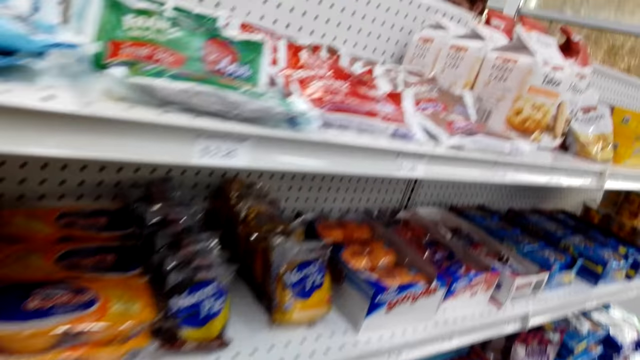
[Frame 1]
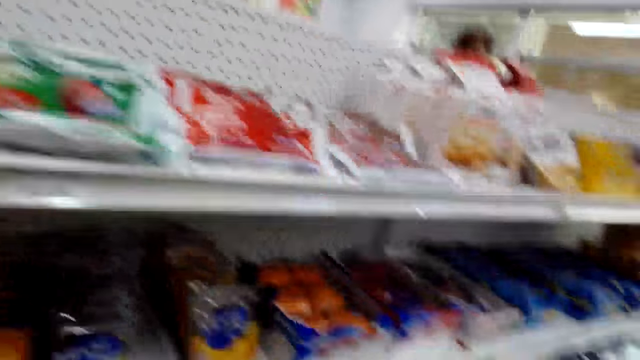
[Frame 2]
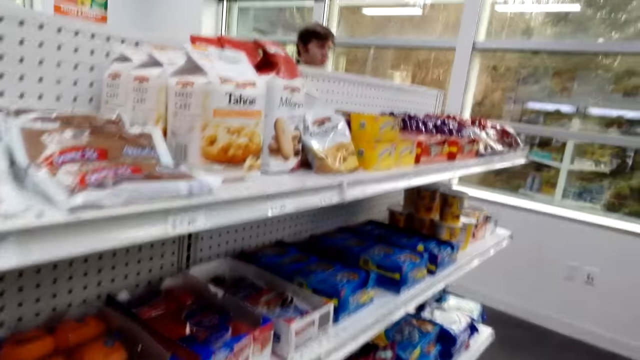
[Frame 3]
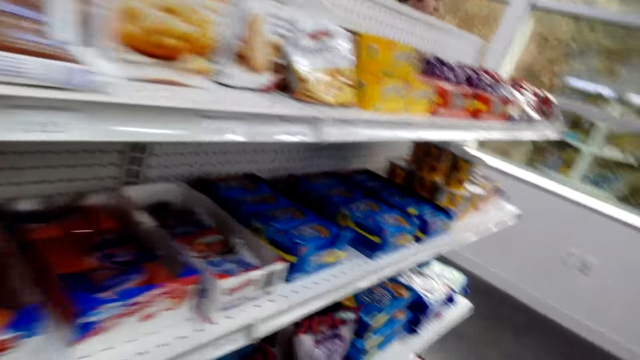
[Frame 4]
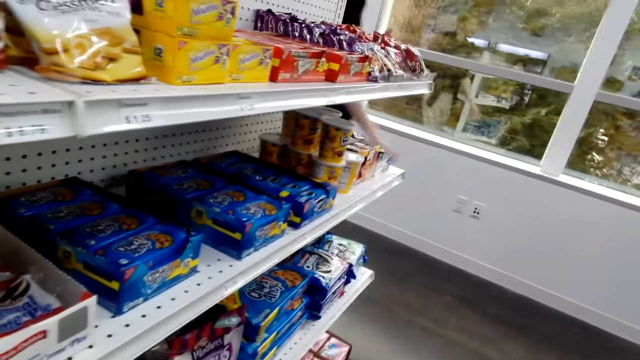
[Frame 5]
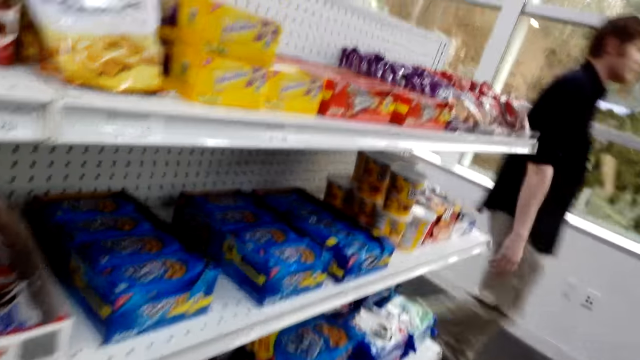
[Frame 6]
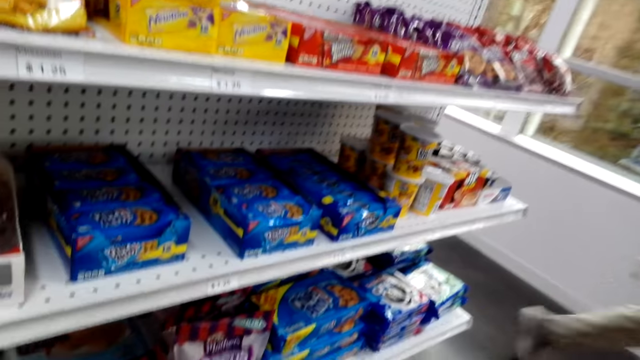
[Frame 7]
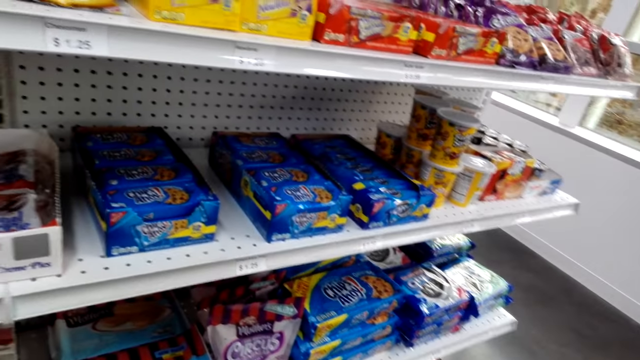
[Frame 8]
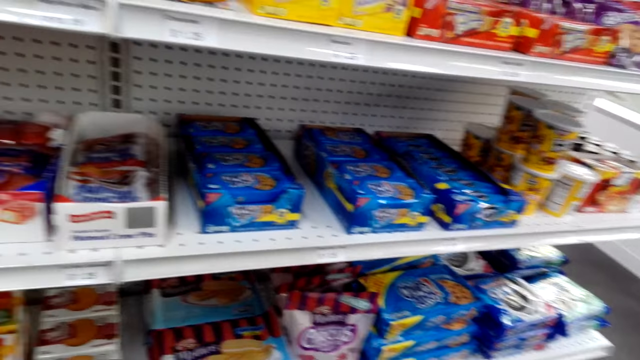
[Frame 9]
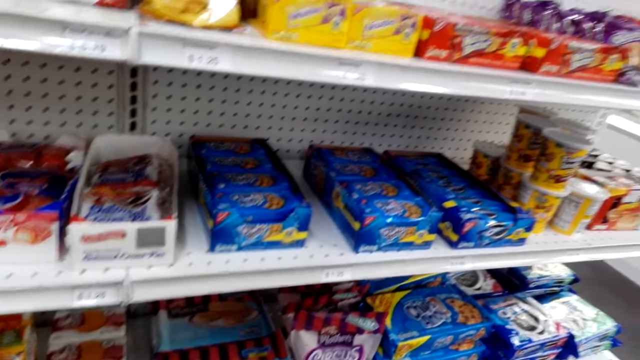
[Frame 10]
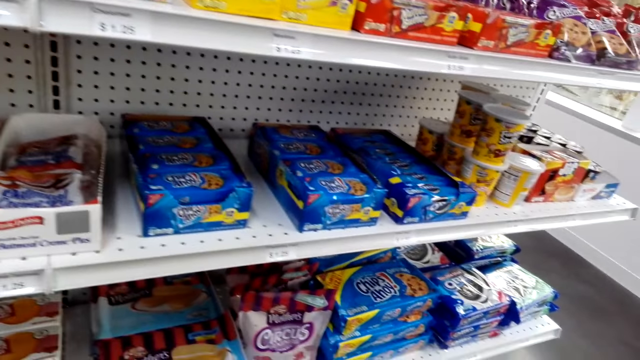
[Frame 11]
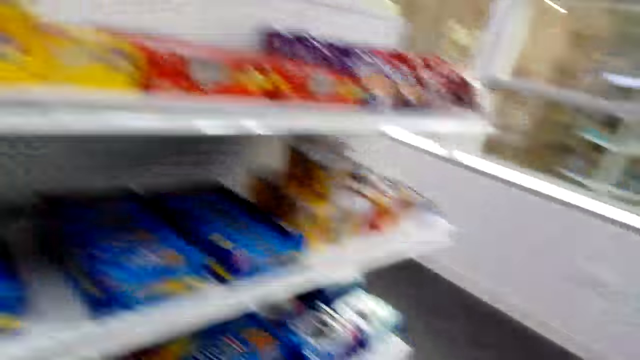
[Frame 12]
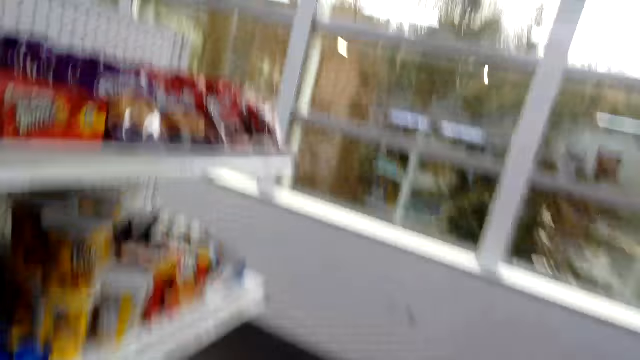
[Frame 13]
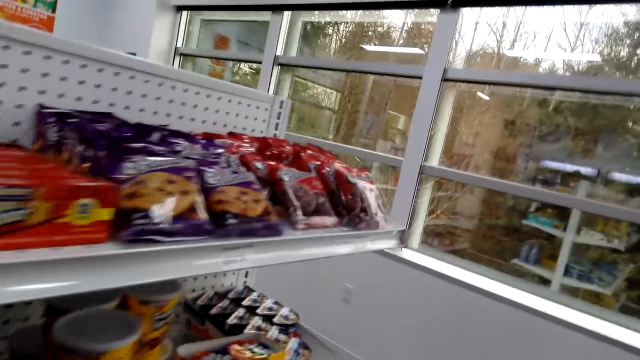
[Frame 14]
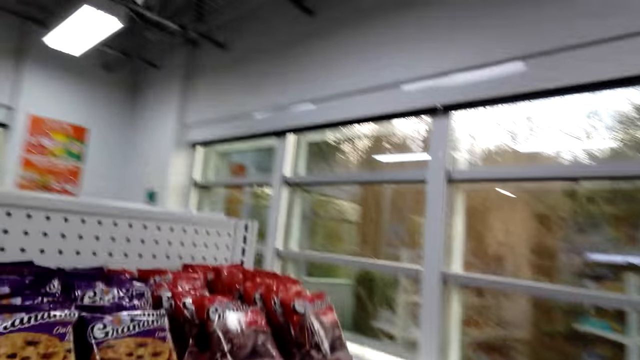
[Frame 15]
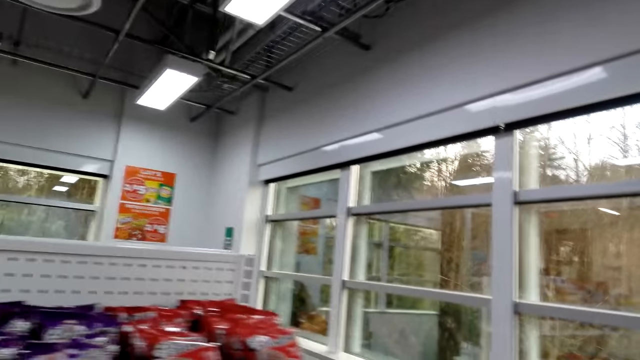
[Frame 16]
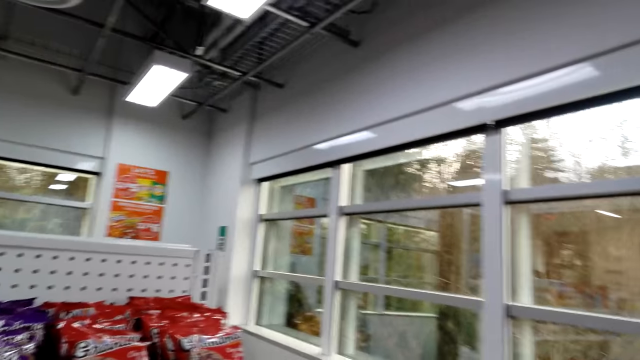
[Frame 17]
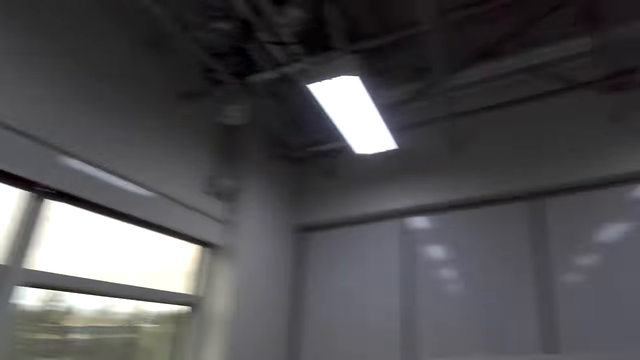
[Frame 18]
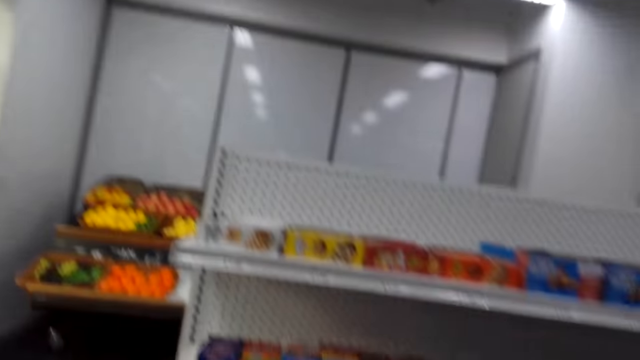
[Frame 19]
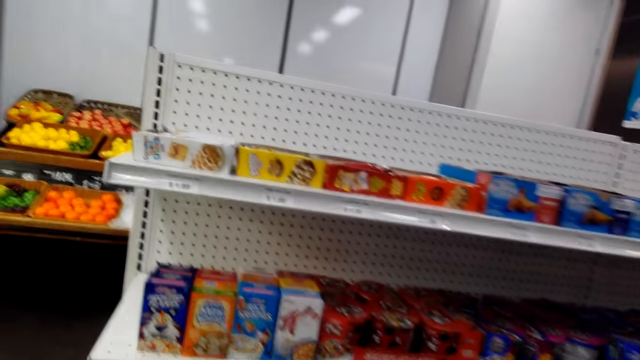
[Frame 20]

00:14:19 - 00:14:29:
The camera wearer looks at the shelves. They walk around the store.

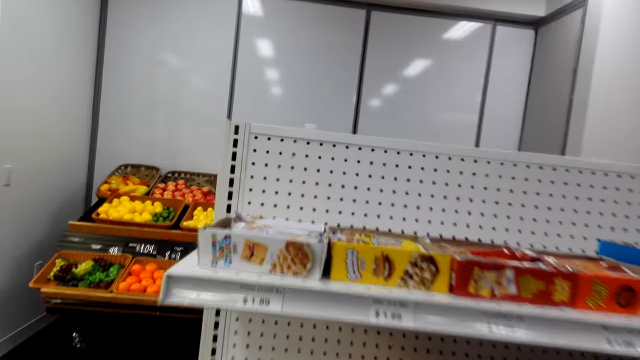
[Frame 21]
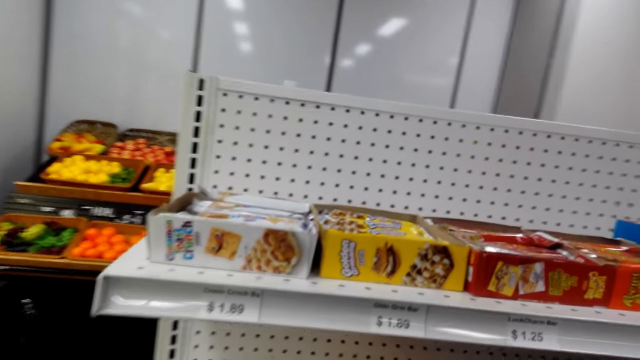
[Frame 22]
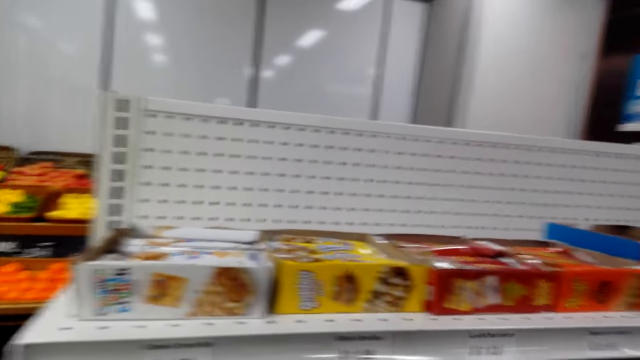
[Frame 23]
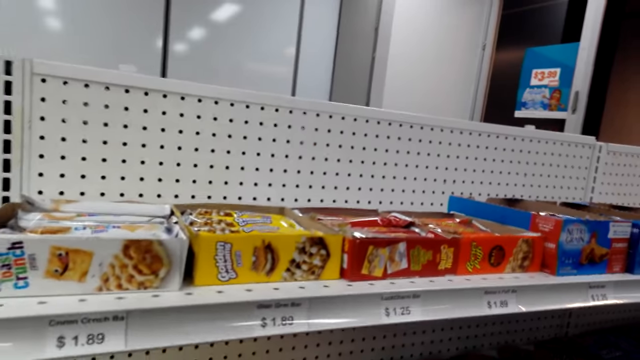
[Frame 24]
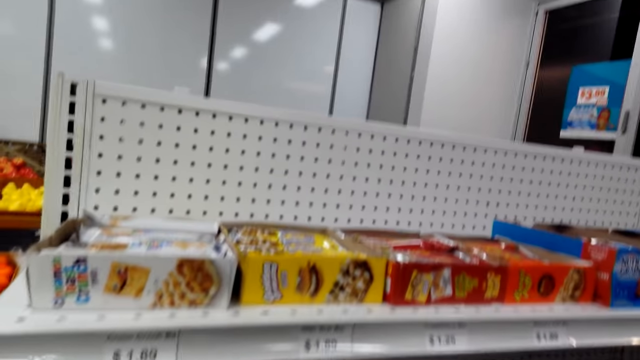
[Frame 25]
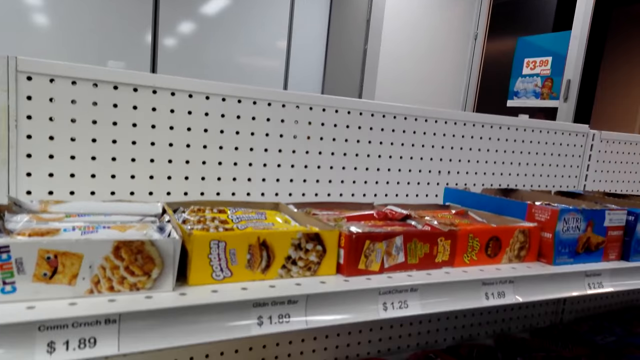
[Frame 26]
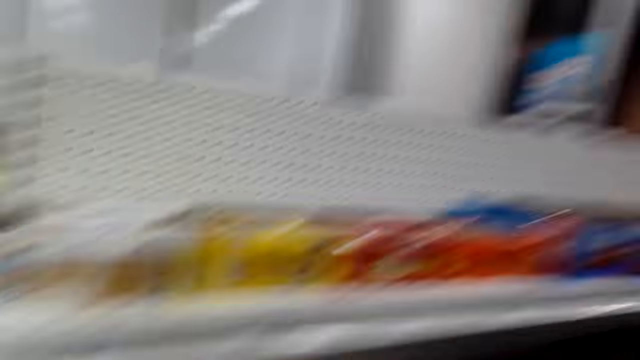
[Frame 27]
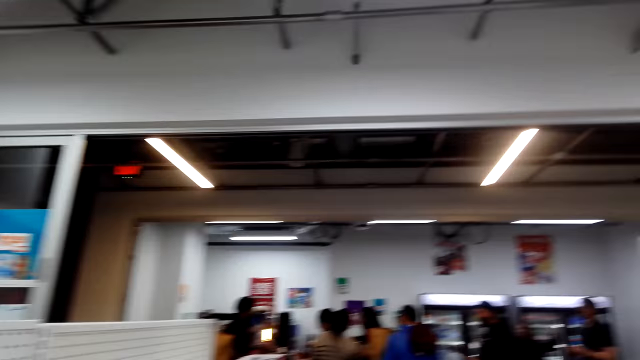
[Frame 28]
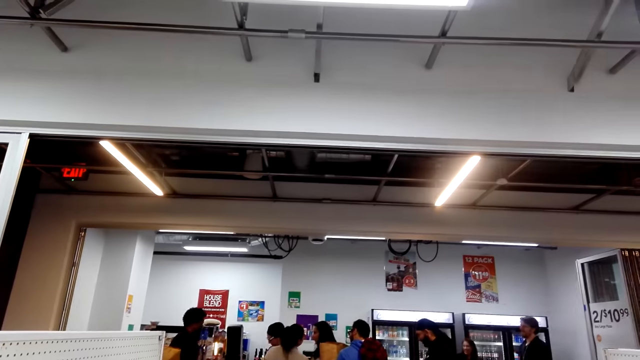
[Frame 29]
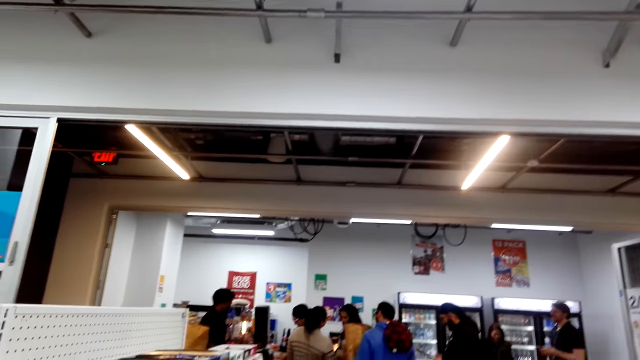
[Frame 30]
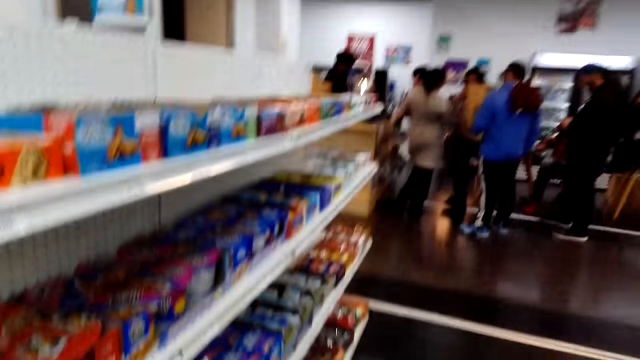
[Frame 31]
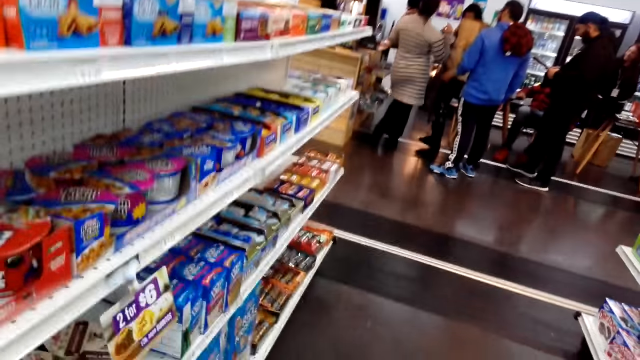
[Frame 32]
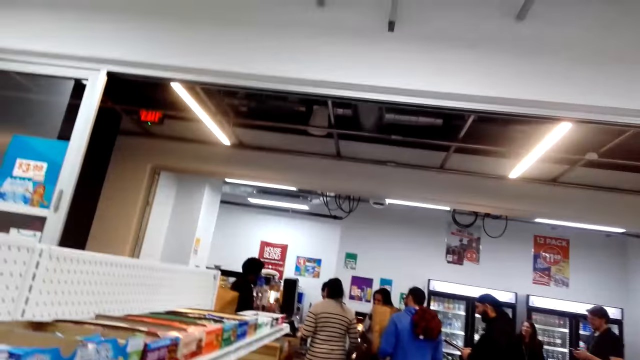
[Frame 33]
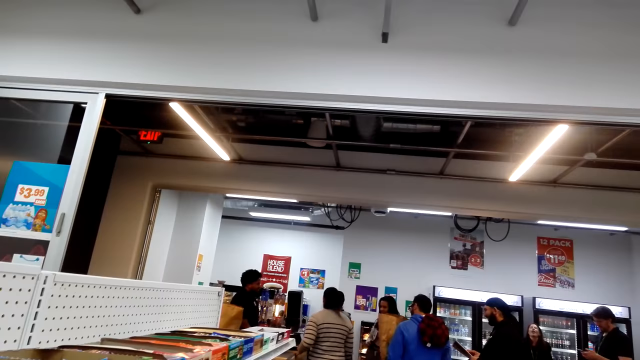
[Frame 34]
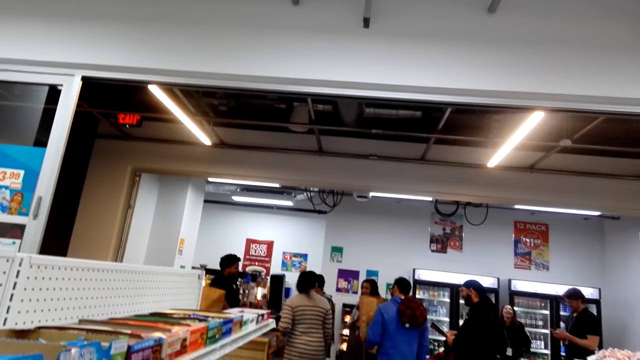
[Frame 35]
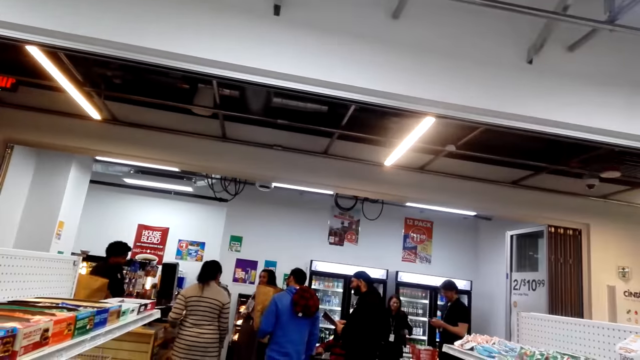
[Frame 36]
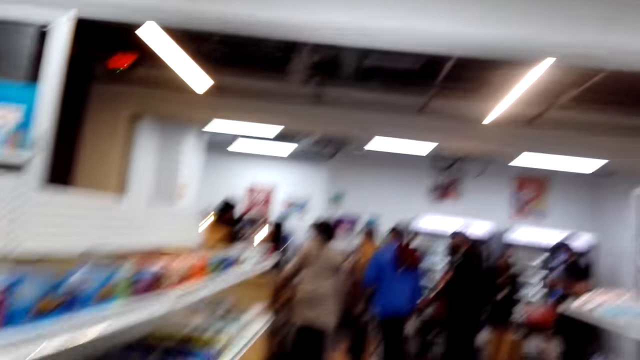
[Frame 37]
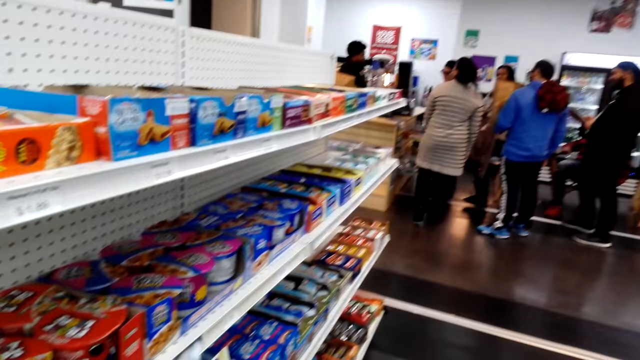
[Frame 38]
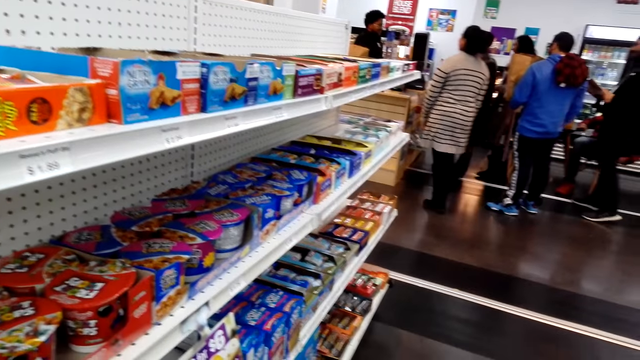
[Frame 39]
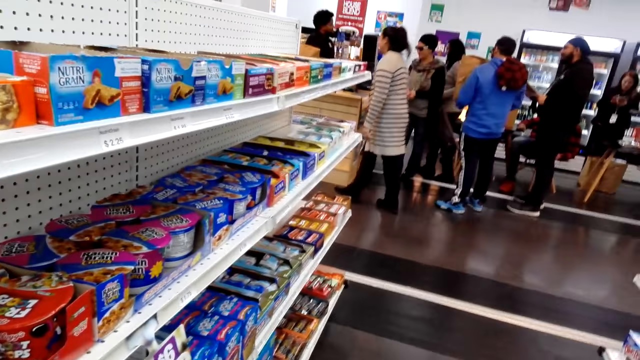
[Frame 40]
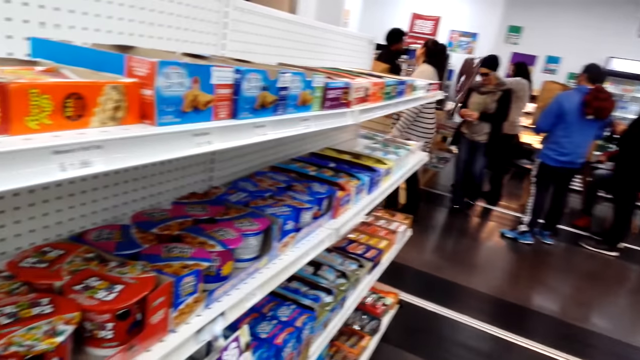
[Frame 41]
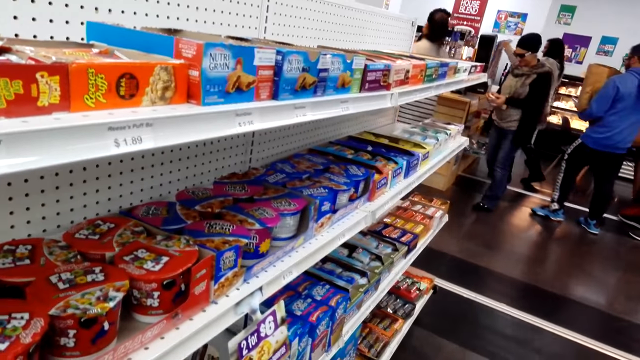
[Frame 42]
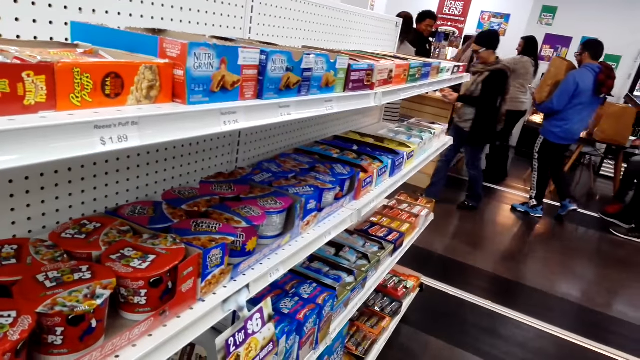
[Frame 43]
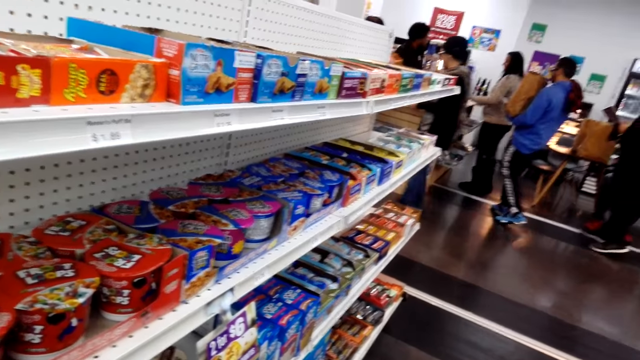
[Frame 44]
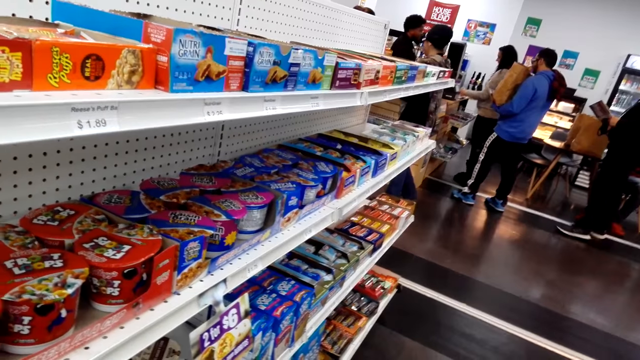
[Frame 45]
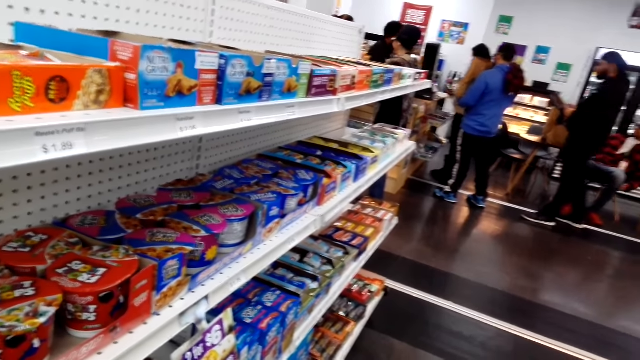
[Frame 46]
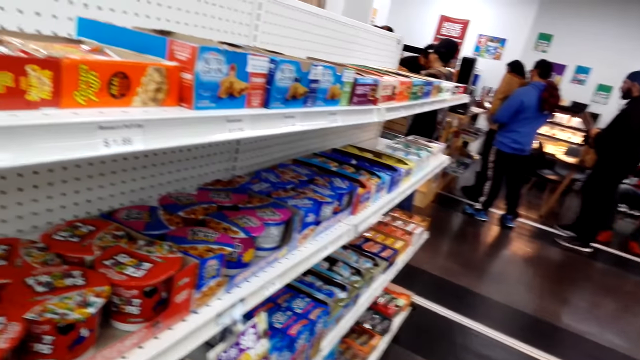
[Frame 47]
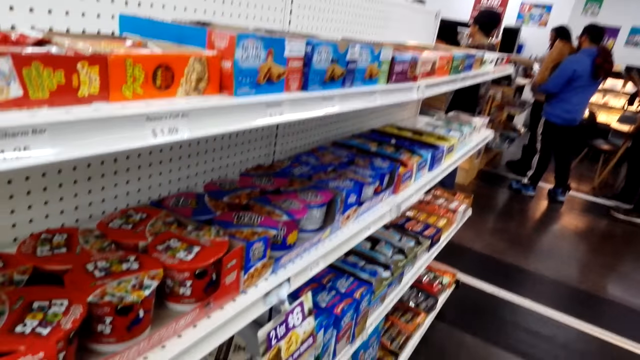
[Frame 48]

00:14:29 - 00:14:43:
The camera wearer looks at the shelves. They look around the store. They look at the shelves.
